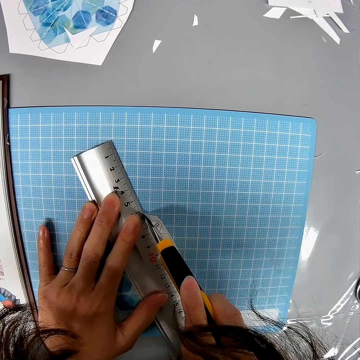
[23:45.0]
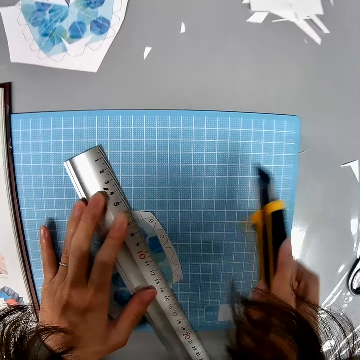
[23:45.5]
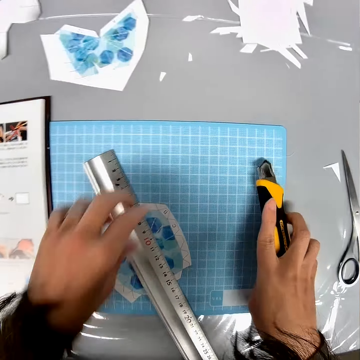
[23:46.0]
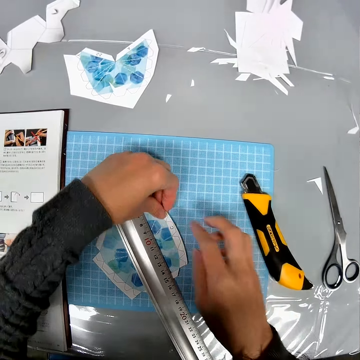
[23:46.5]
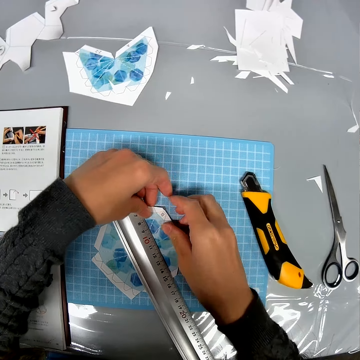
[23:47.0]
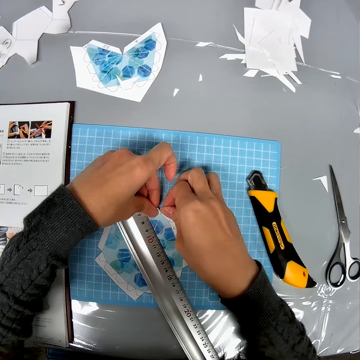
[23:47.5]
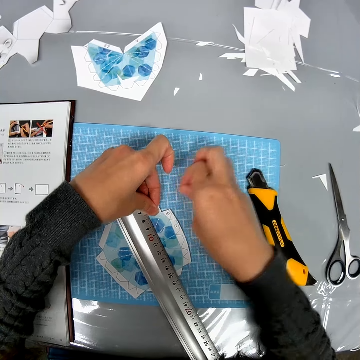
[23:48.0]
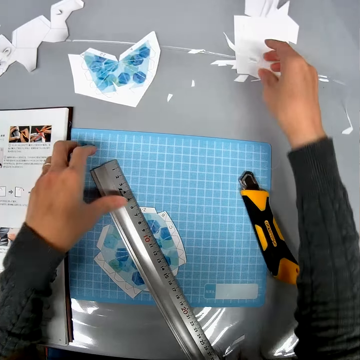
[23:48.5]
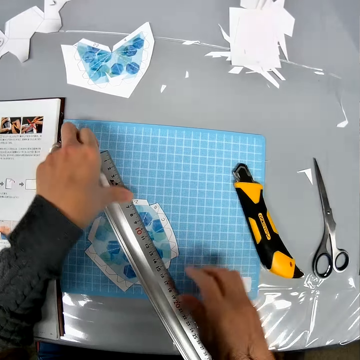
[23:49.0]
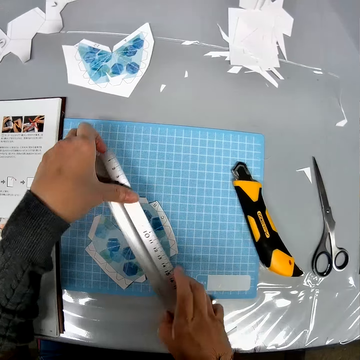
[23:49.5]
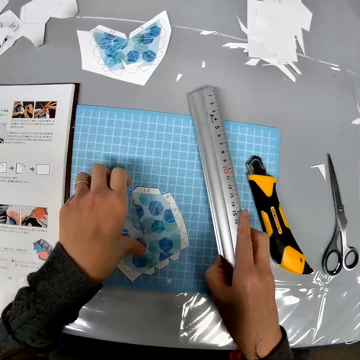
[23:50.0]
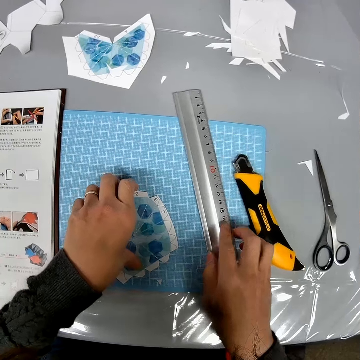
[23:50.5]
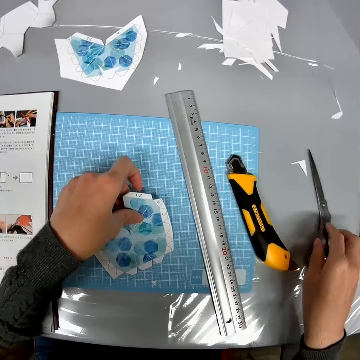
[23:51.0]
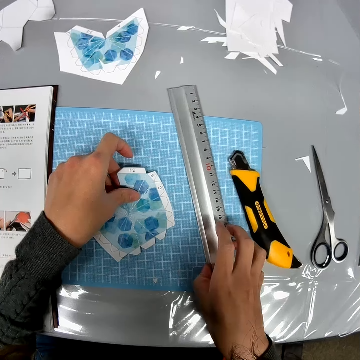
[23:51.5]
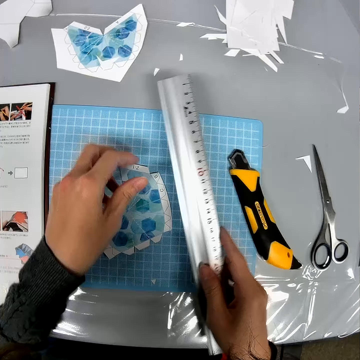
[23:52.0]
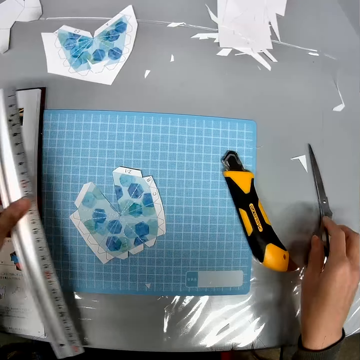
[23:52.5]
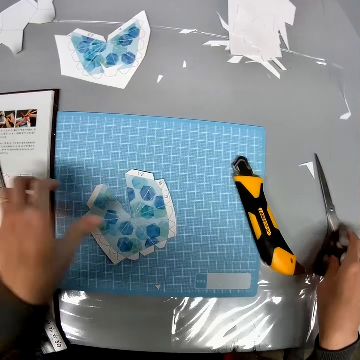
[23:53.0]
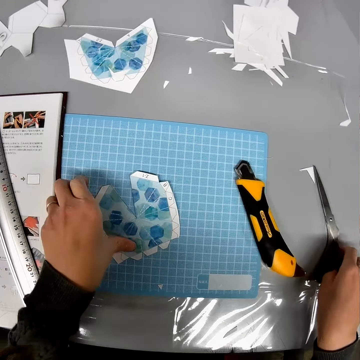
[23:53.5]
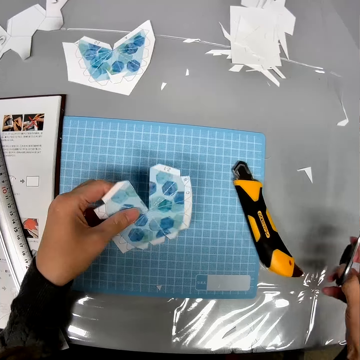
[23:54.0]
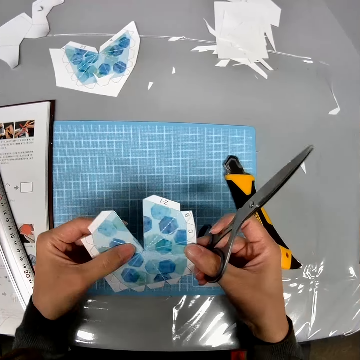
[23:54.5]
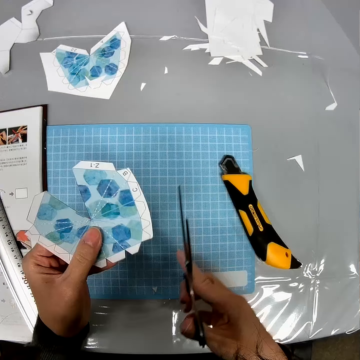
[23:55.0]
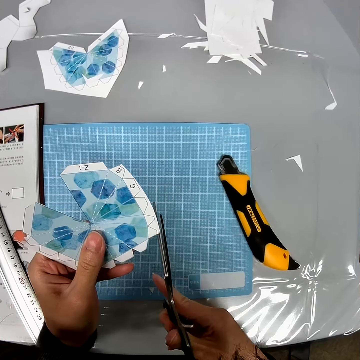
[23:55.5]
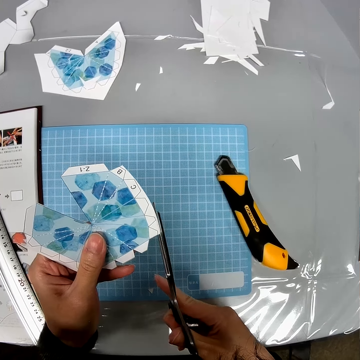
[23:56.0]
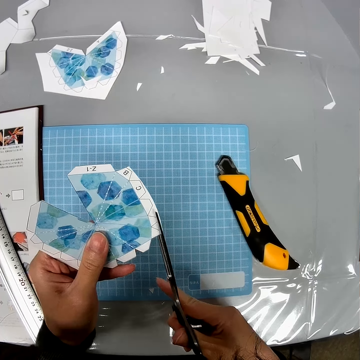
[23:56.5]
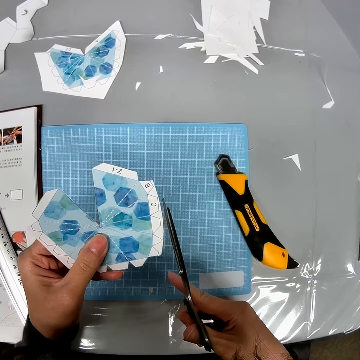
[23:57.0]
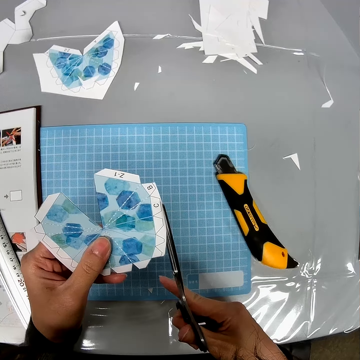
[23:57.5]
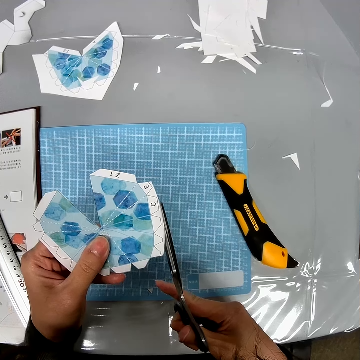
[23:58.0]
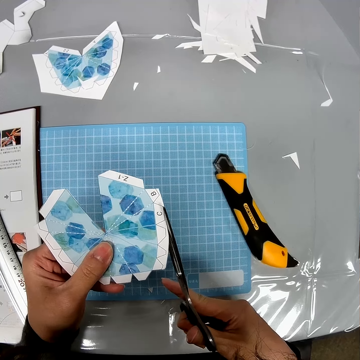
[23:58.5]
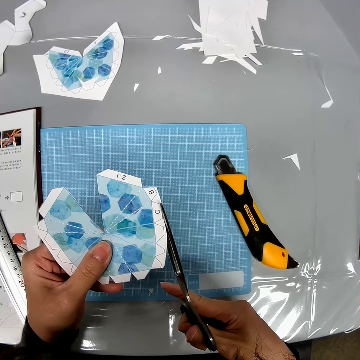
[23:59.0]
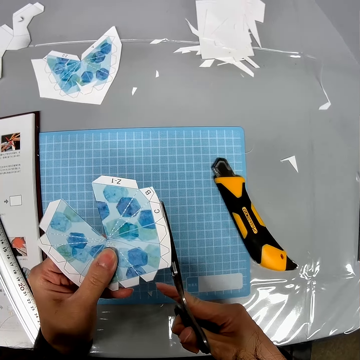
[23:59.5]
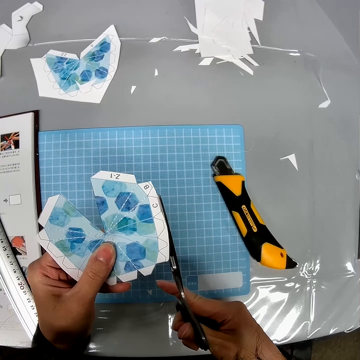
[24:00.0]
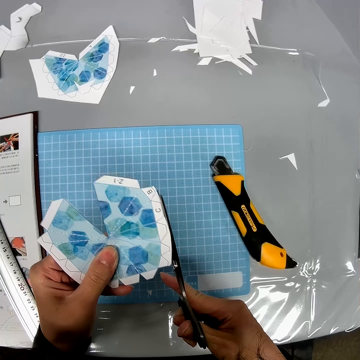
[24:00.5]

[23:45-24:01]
The camera wearer puts the utility knife on the desk. They tear a piece of paper from the paper. They put the piece of paper on the desk. They pick up the ruler. They move the ruler on the table. They put the ruler on the desk. They move the paper. They pick up the ruler. They put the ruler down. They pick up the scissors. They pick up the paper. They cut the paper using the scissors.

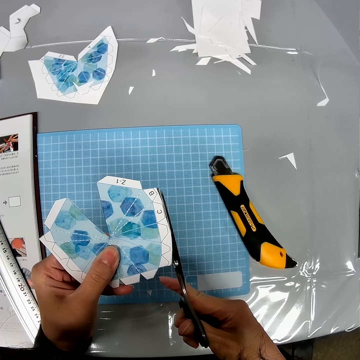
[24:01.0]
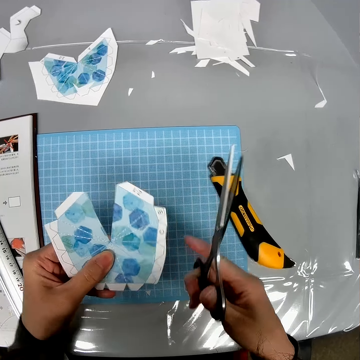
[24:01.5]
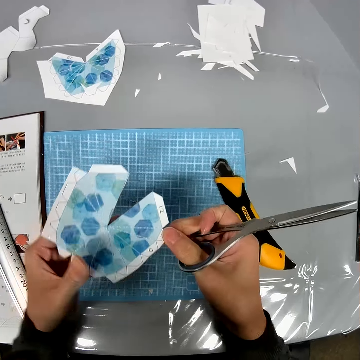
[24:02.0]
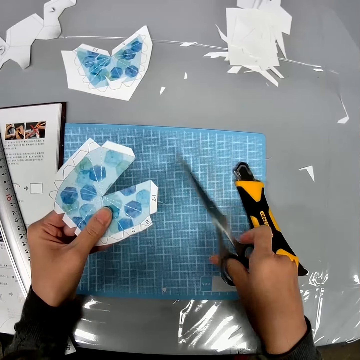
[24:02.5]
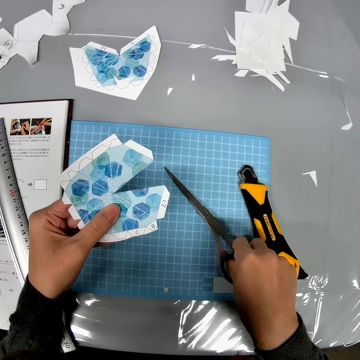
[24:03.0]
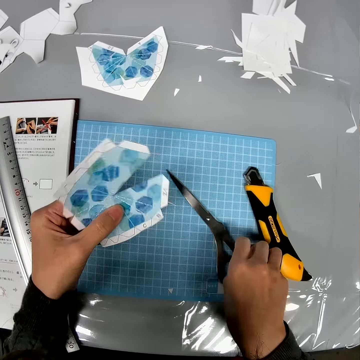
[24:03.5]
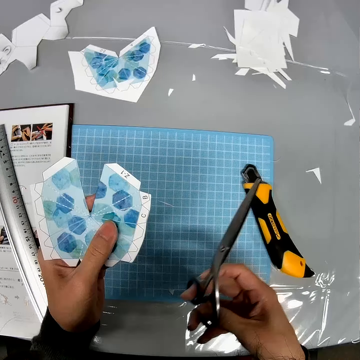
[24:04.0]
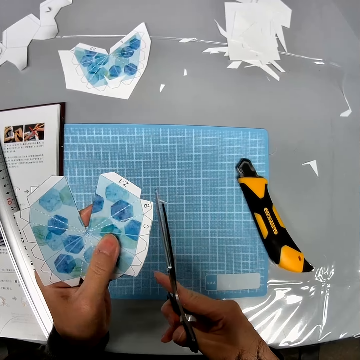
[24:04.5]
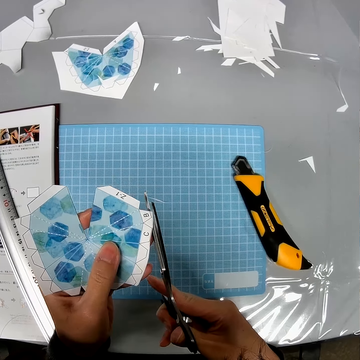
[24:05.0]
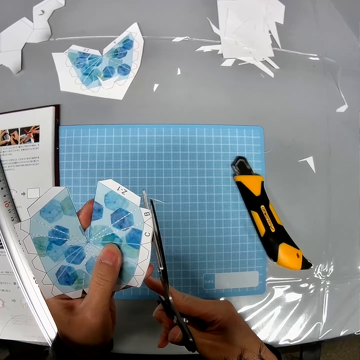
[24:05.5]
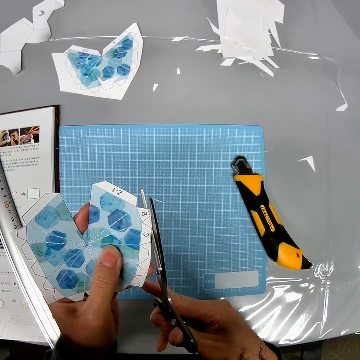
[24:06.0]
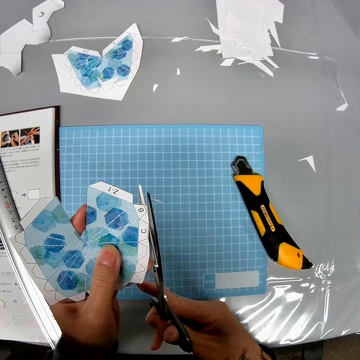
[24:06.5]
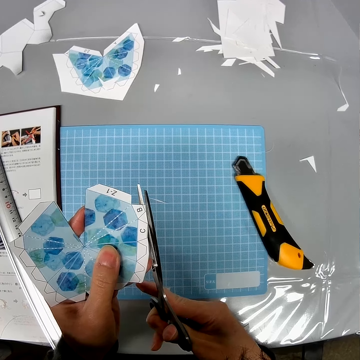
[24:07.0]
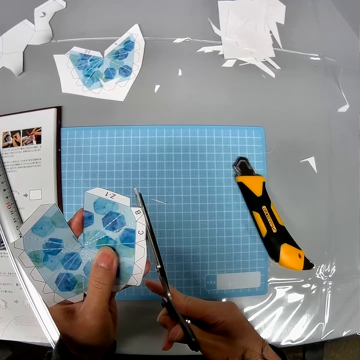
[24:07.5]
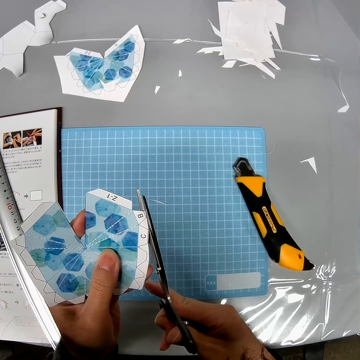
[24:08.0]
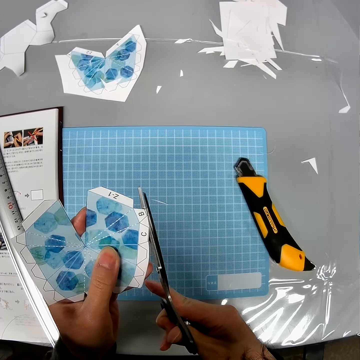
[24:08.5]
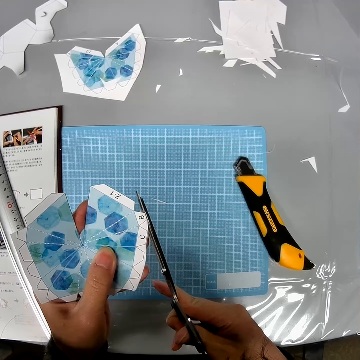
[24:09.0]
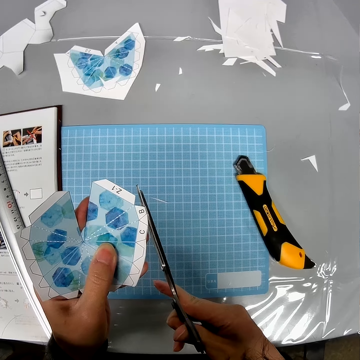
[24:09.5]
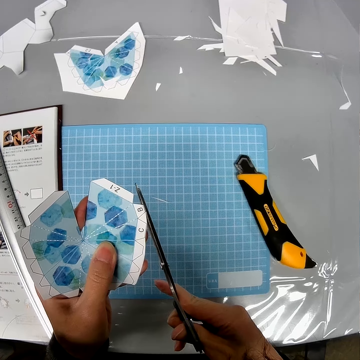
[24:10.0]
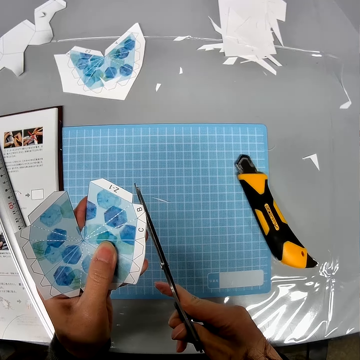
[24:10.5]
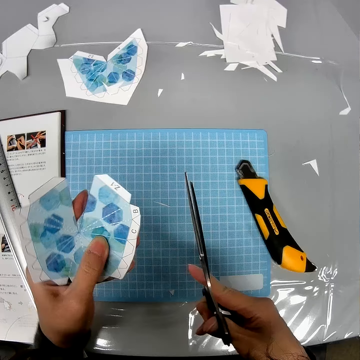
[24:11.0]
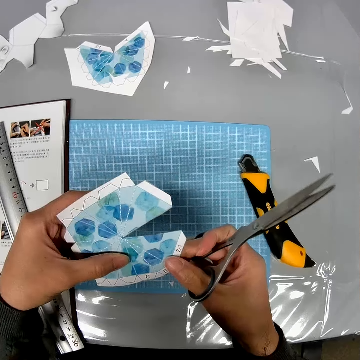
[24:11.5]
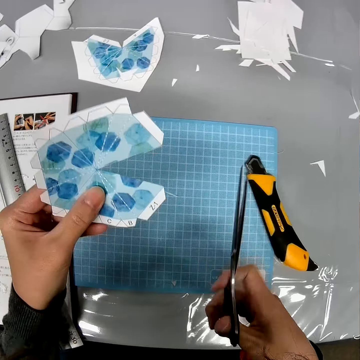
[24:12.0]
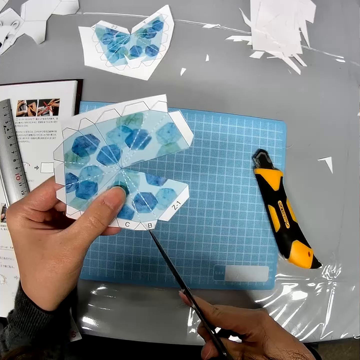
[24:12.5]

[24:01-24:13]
The camera wearer puts the scissors on the desk. They pick up the scissors. They cut the paper using the scissors.

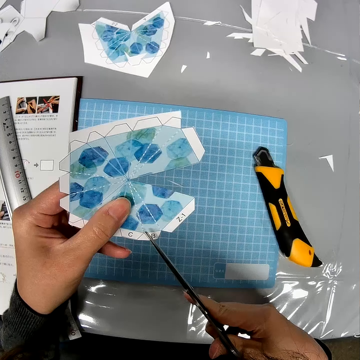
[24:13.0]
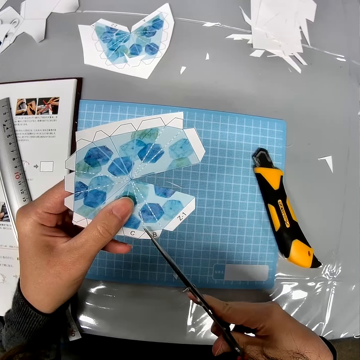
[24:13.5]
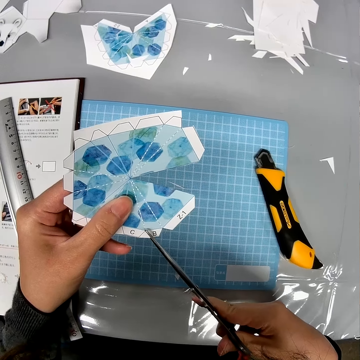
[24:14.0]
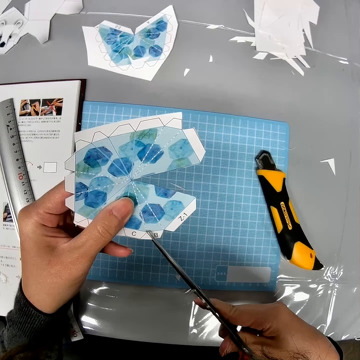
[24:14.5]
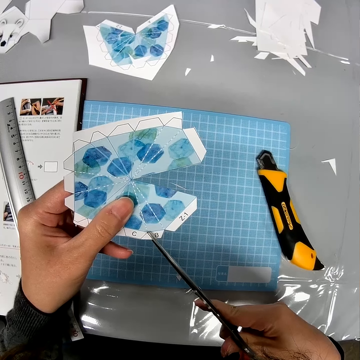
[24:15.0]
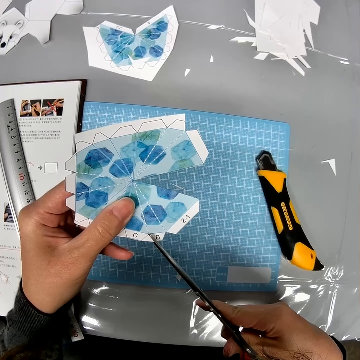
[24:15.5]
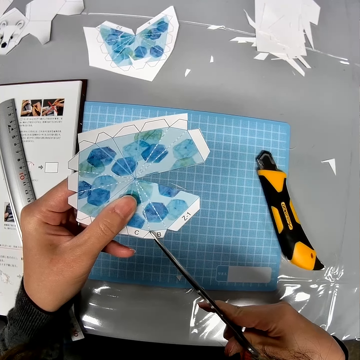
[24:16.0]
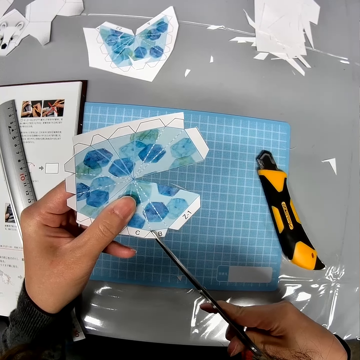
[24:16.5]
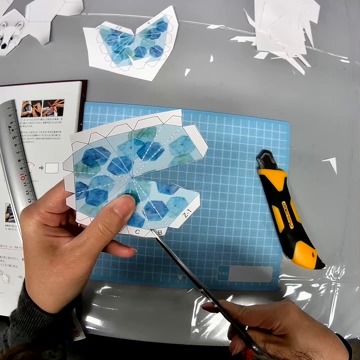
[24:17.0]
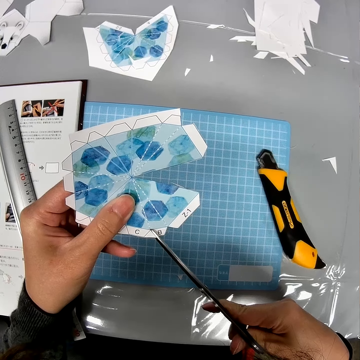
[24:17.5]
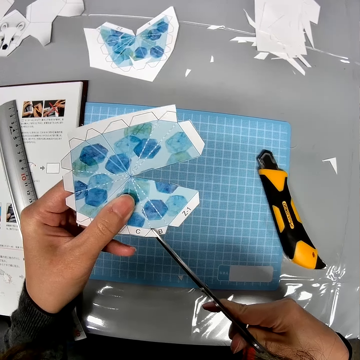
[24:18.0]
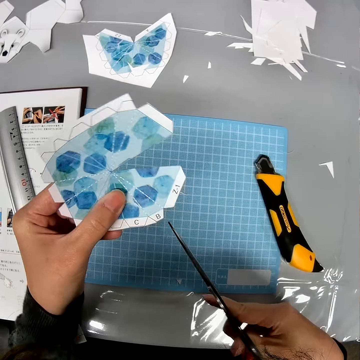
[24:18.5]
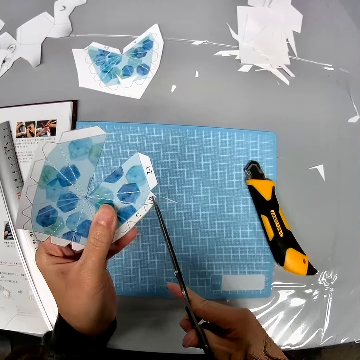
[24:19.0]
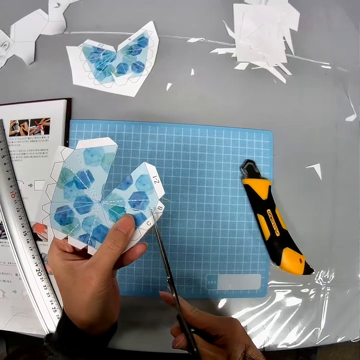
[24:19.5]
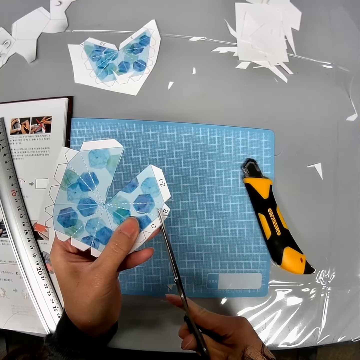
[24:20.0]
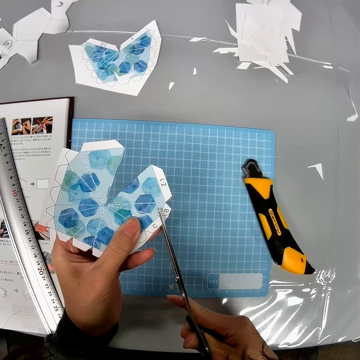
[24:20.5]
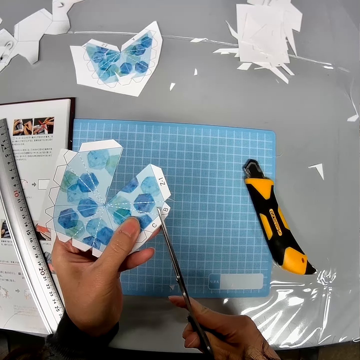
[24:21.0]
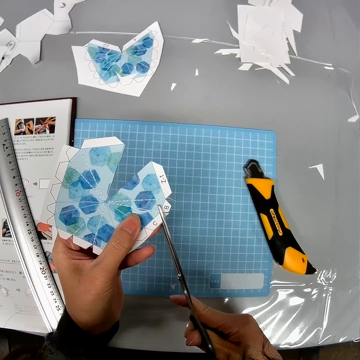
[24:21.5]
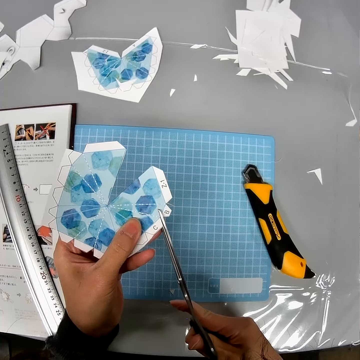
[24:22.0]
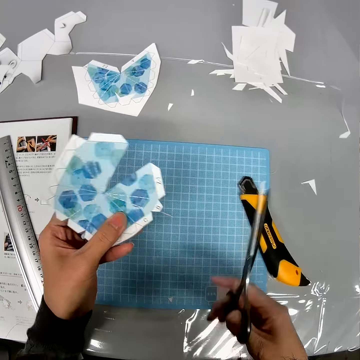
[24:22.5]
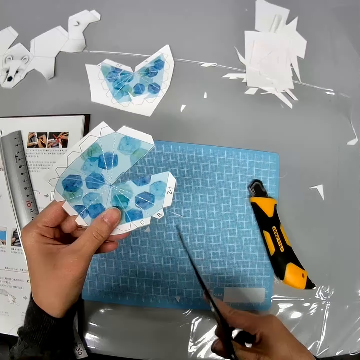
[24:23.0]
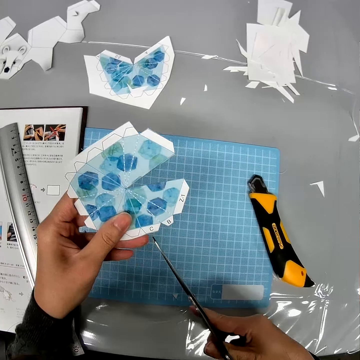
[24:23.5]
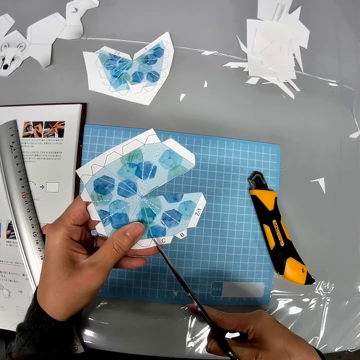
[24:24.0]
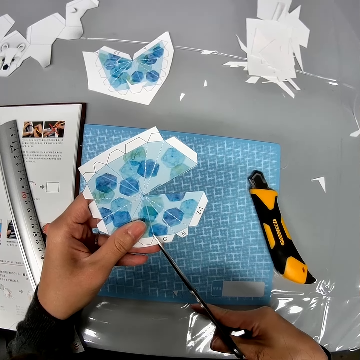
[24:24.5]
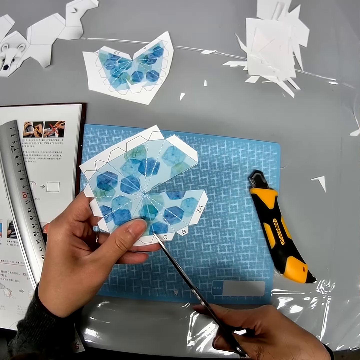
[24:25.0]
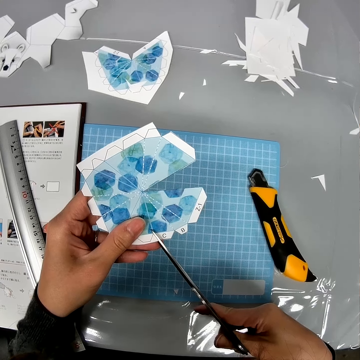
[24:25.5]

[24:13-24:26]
The camera wearer drops a piece of paper. They cut the paper using the scissors.
